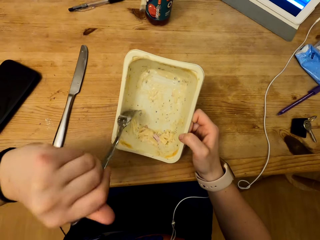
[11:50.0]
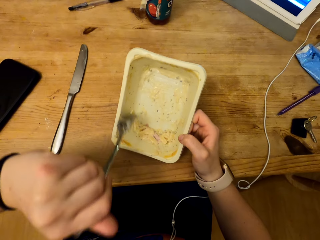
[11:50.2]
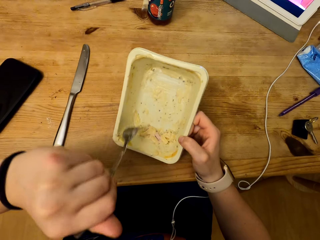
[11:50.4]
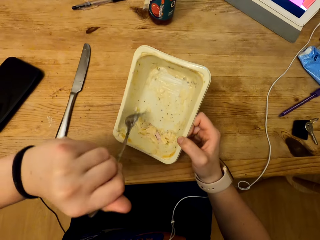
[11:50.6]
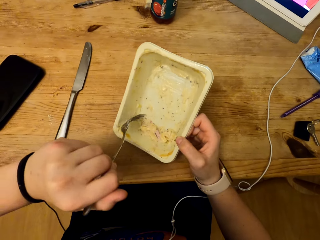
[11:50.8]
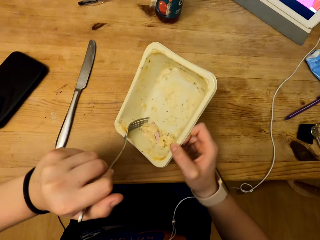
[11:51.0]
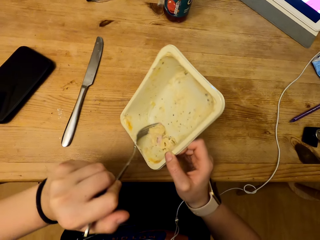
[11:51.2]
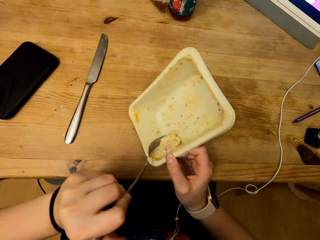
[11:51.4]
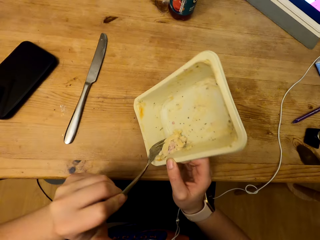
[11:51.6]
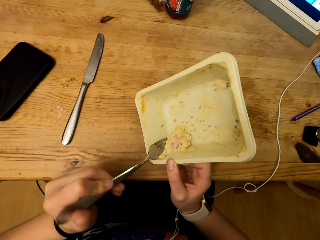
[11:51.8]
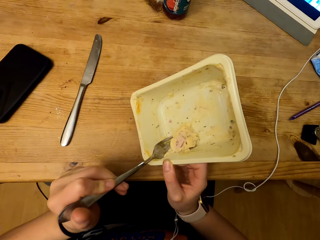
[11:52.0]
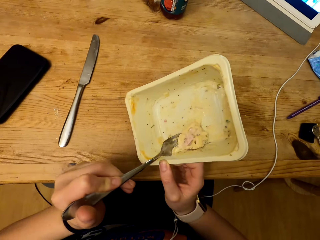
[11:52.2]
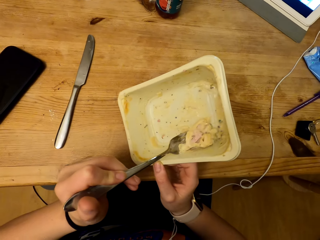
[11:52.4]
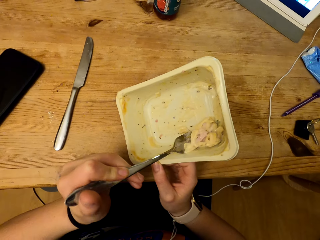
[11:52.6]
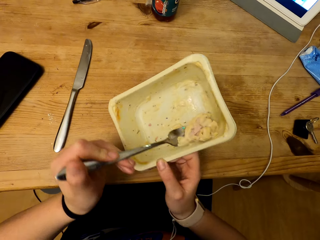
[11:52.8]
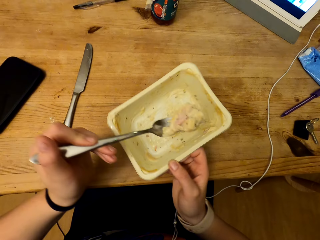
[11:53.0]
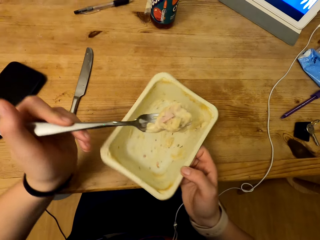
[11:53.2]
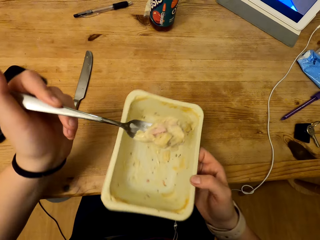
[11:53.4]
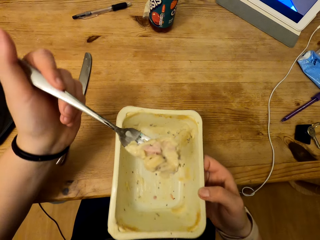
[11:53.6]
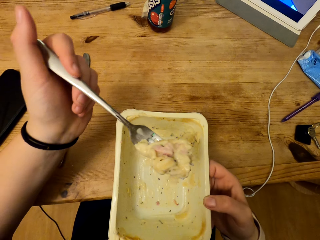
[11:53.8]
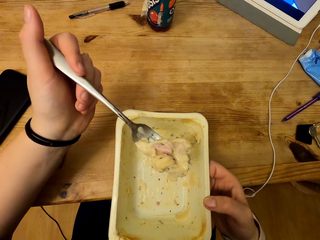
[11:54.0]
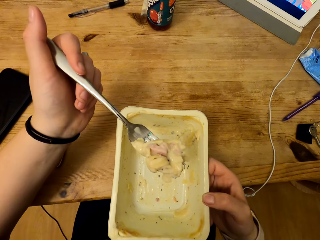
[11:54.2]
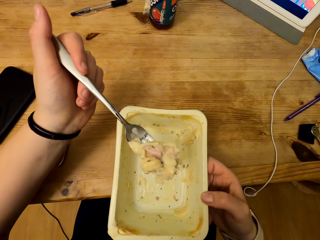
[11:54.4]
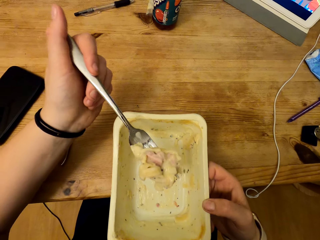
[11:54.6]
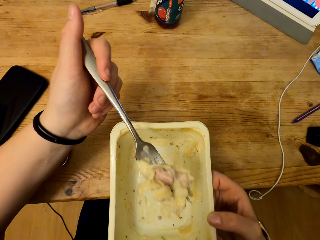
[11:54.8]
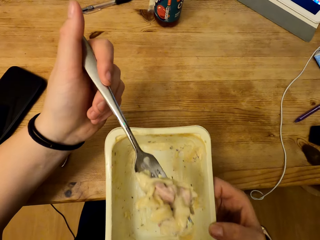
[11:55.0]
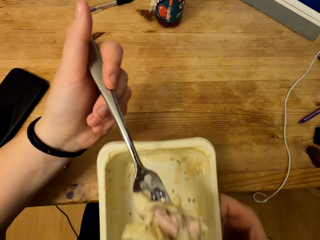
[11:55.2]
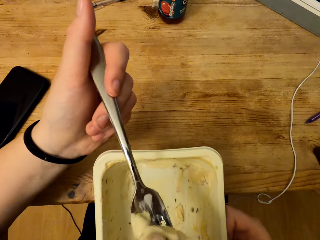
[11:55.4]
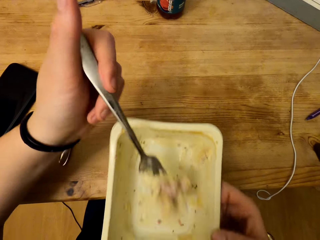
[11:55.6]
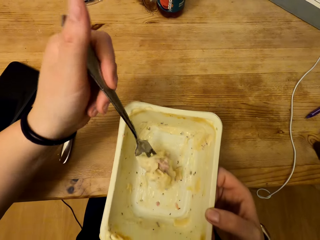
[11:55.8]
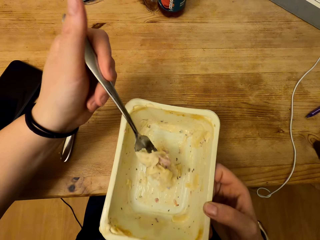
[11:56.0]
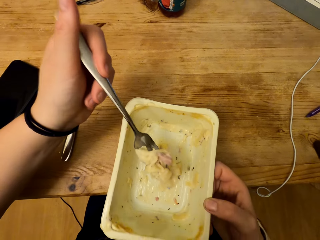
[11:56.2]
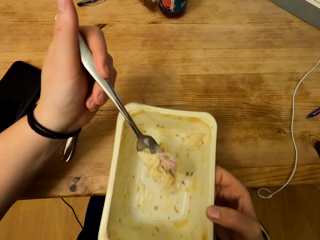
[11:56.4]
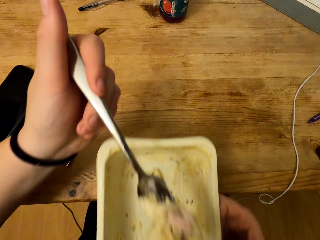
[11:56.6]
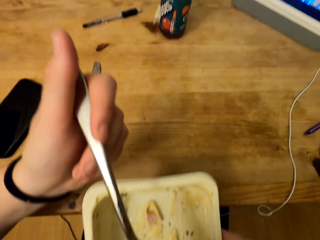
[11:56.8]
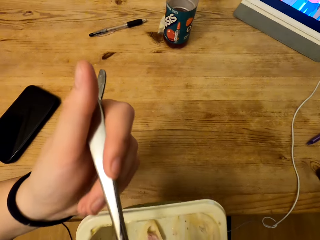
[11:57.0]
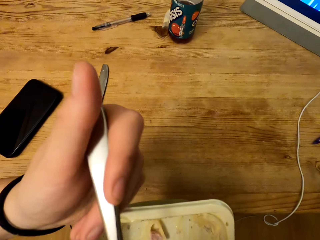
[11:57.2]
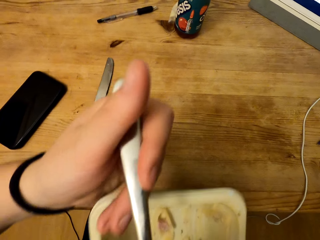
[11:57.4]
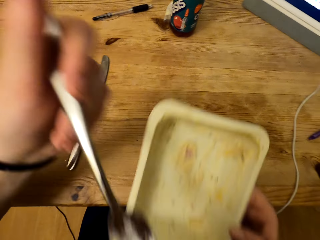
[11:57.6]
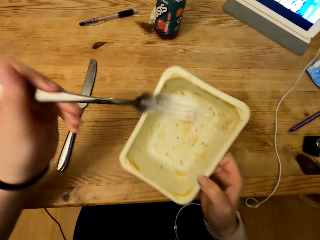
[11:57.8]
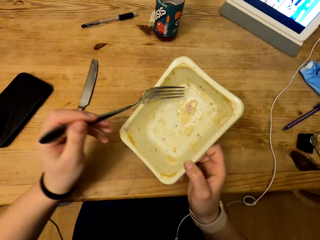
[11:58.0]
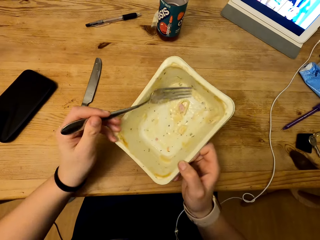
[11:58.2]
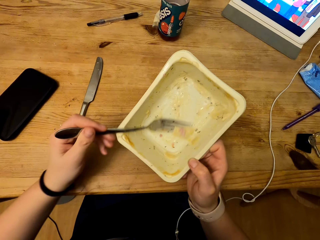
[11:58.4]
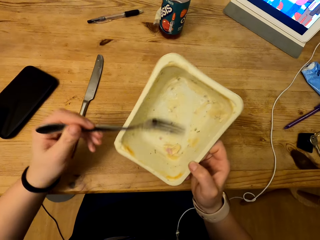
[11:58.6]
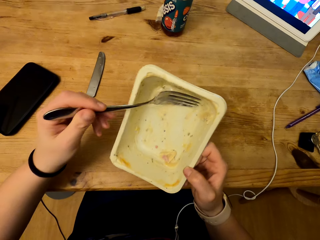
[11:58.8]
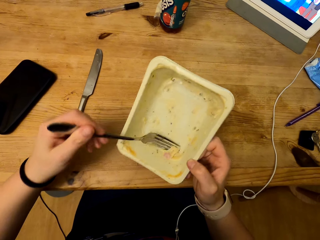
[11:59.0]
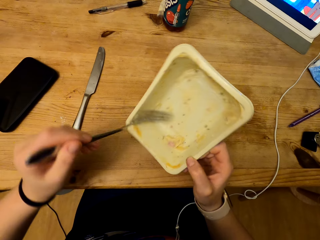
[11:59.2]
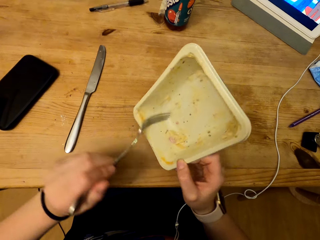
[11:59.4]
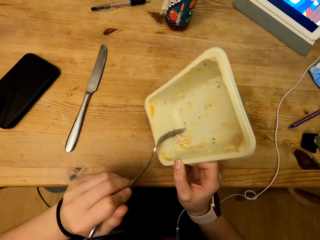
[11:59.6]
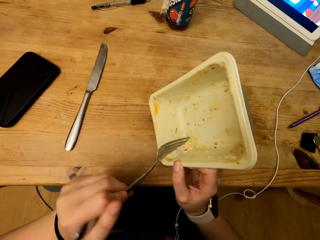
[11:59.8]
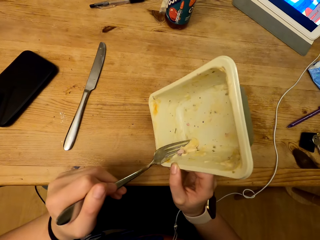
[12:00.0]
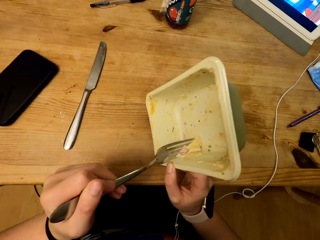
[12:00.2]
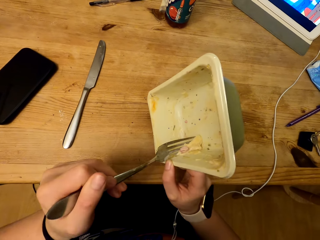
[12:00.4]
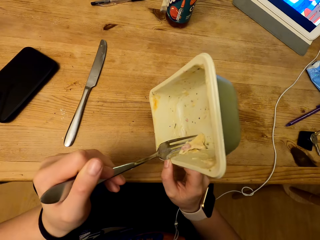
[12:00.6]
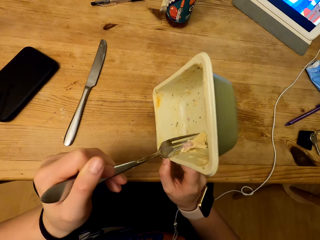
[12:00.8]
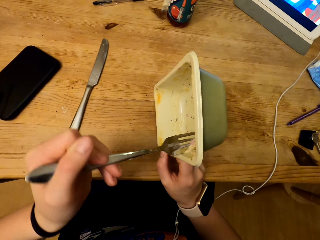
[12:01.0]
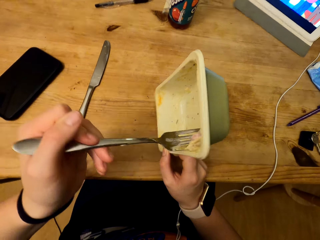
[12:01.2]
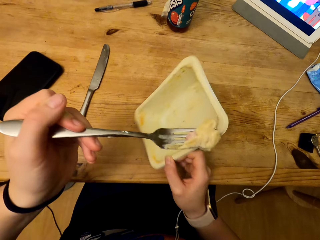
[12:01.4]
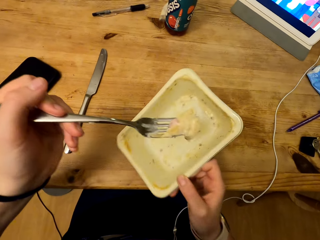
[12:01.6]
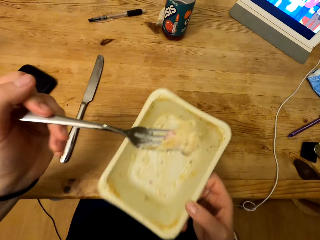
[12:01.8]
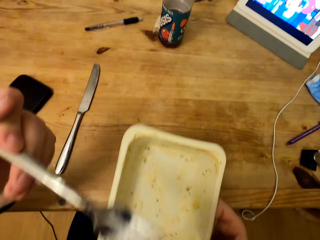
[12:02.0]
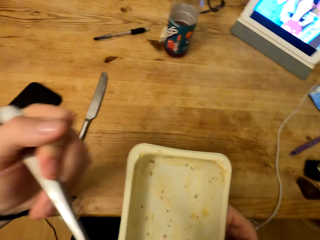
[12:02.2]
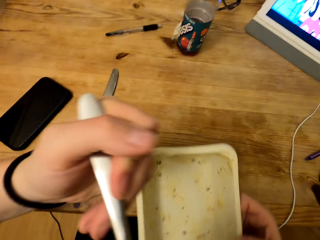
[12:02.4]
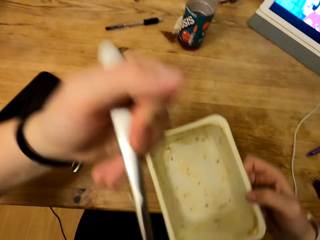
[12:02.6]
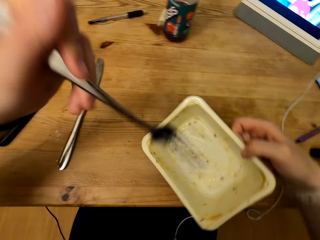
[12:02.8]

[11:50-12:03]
The camera wearer scoops the food using his fork. He drops the container on the table. He scrapes the container. He scoops the food.

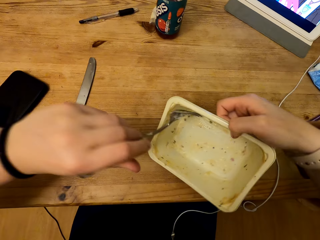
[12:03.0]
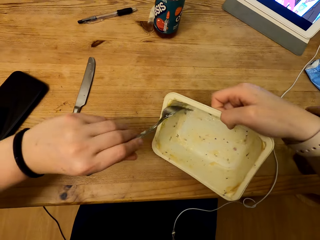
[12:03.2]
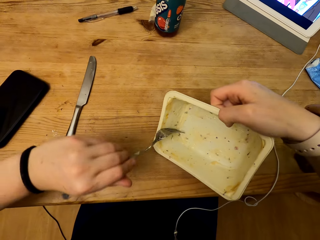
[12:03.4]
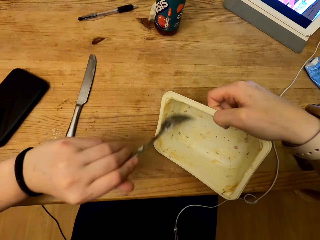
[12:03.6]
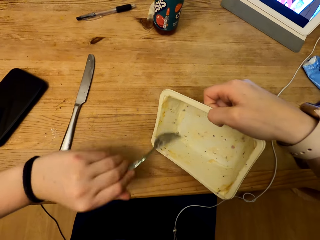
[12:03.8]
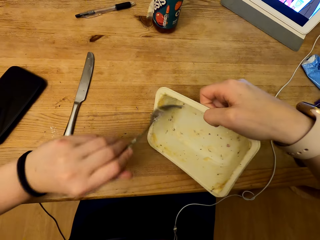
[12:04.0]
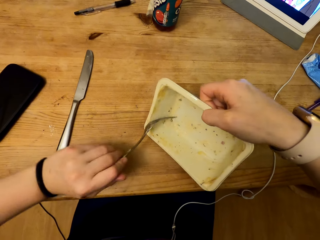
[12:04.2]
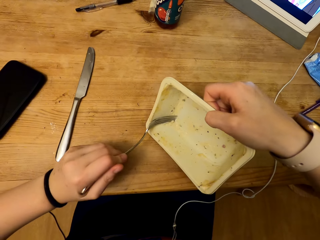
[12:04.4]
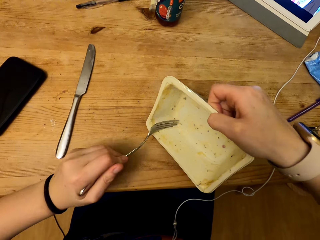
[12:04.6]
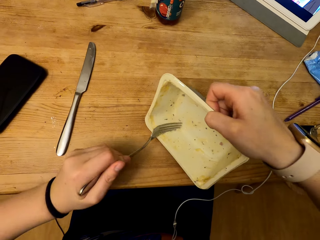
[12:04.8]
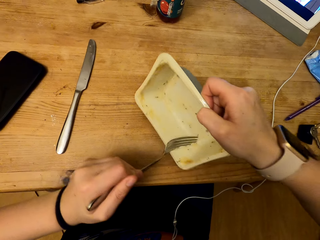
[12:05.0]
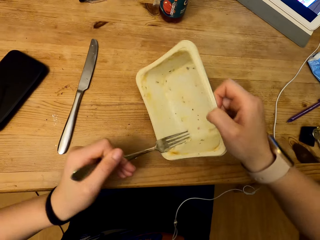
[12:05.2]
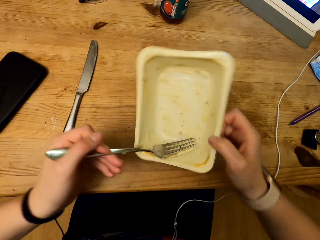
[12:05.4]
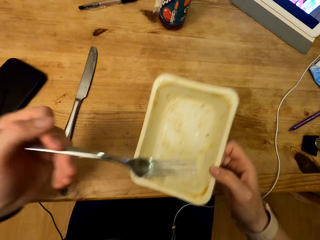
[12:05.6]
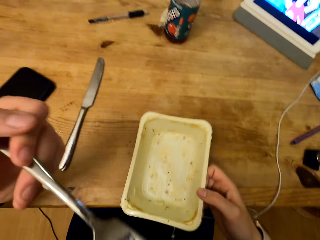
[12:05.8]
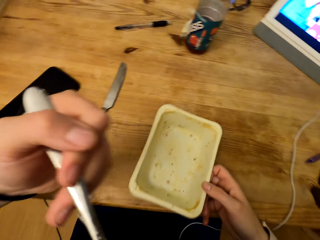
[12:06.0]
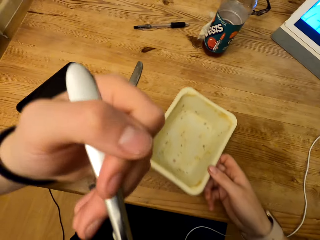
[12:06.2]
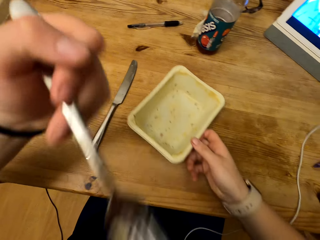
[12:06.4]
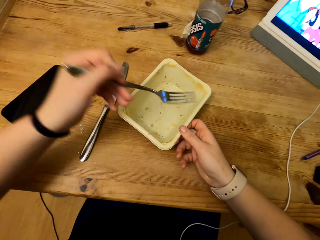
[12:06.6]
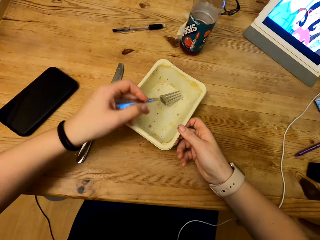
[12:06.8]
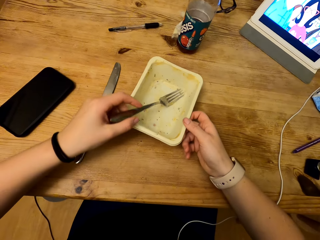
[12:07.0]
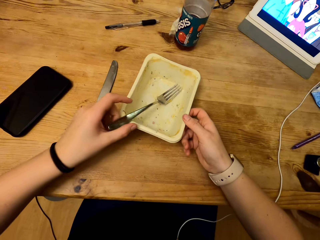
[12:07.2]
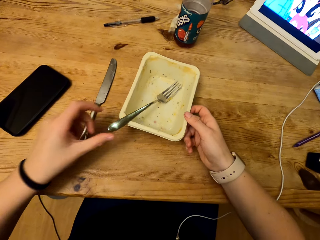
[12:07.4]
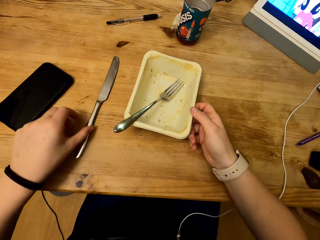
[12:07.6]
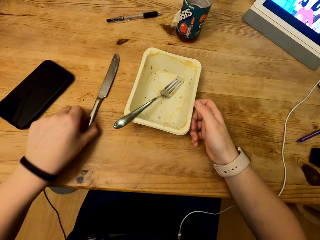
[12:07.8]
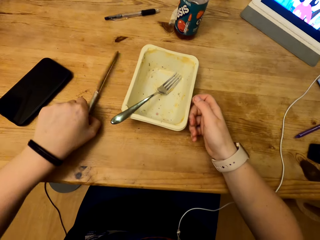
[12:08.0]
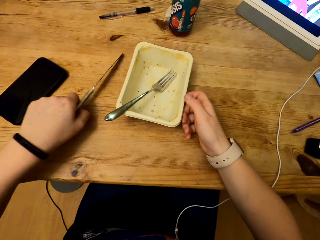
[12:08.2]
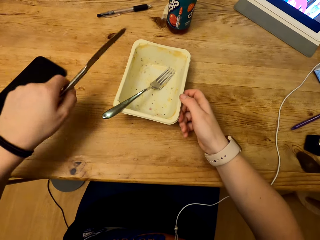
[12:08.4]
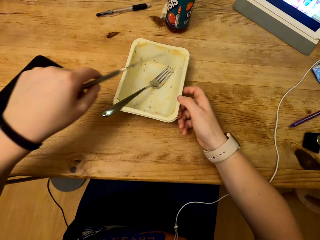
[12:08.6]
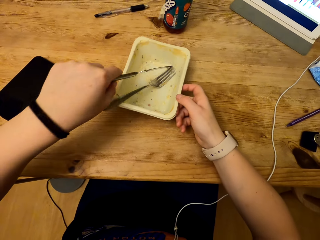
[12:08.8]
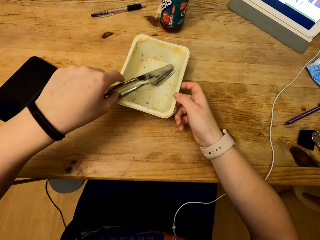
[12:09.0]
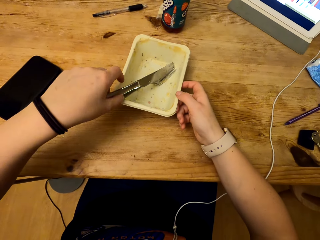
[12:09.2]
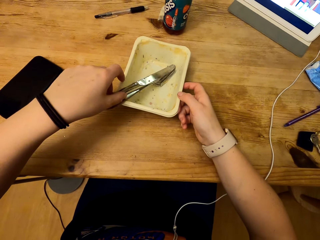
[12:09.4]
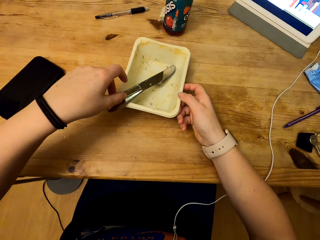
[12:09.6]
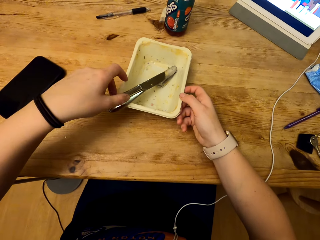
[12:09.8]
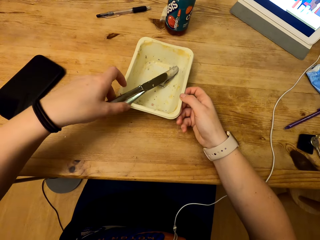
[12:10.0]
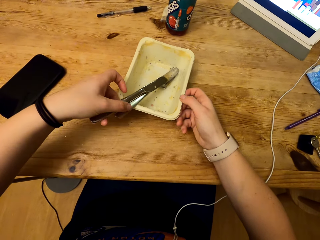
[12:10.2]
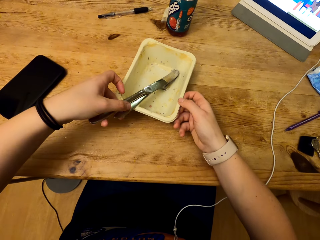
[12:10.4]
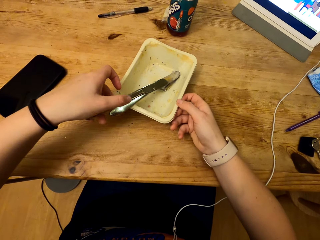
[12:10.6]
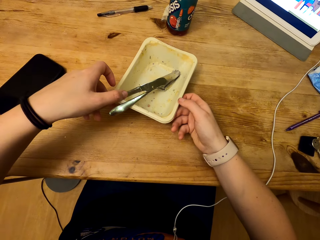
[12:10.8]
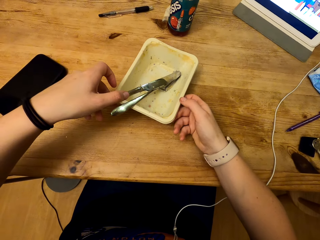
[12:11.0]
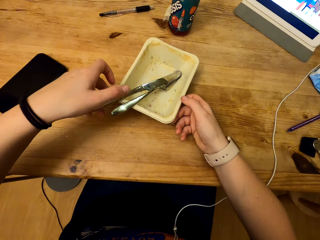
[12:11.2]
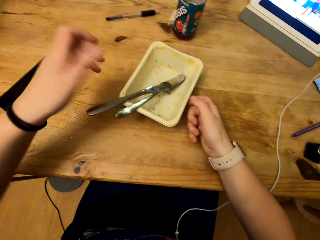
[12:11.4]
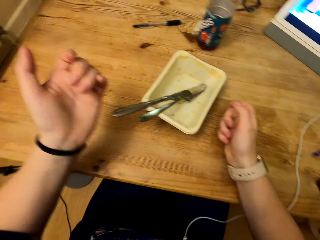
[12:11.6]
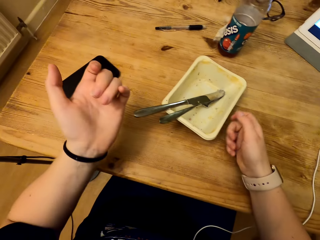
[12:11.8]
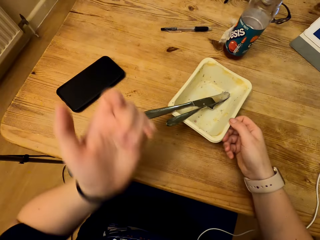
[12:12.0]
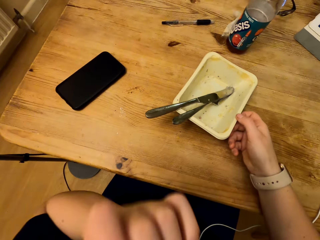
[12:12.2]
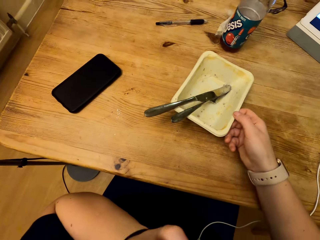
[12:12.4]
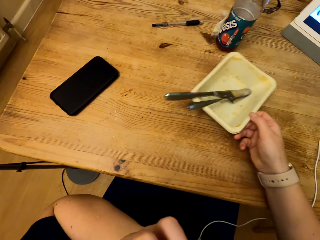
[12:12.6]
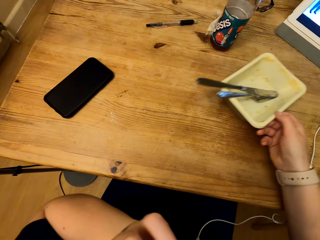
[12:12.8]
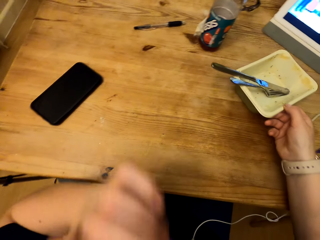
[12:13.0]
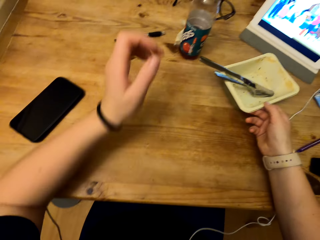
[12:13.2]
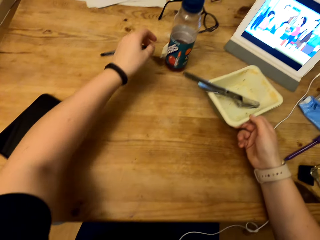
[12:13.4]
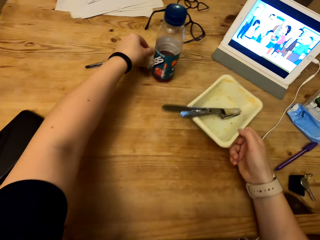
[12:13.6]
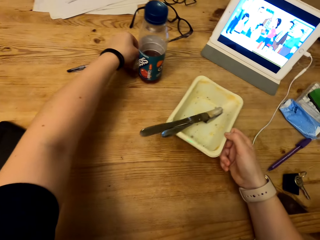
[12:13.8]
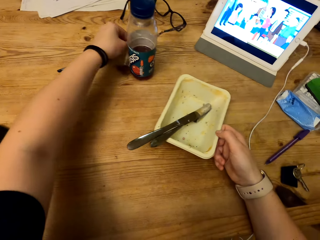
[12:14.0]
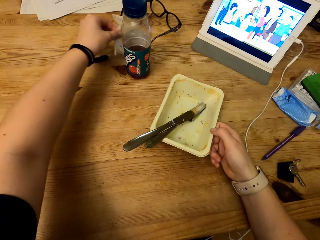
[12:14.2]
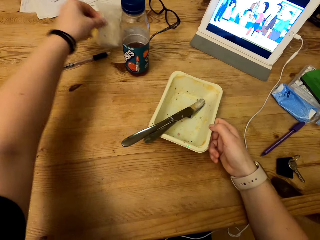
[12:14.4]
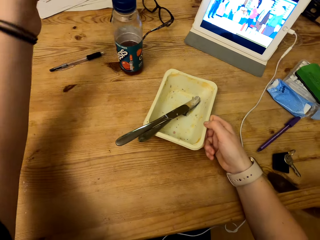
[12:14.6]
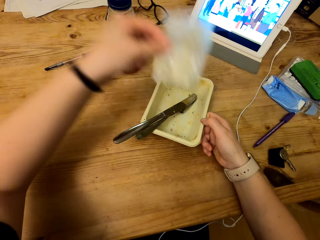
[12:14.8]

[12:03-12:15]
The camera wearer scrapes the container. They scoop the food. They put the container on the table. They pick up a table knife from the table. They place the table knife in the container. They pull the container. They take a cling film from the table.
